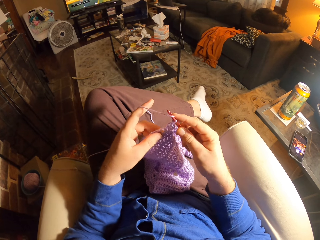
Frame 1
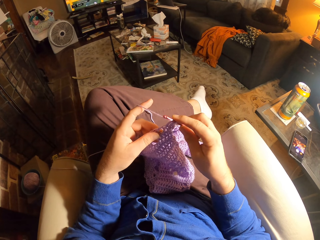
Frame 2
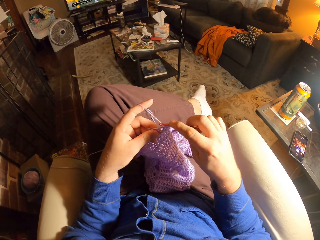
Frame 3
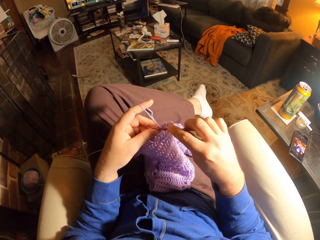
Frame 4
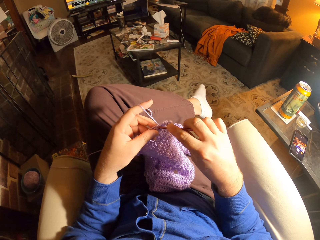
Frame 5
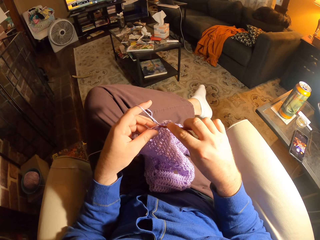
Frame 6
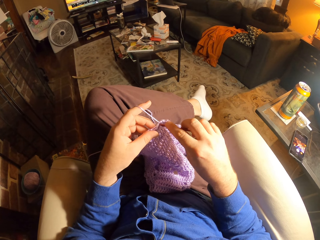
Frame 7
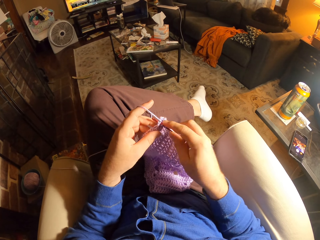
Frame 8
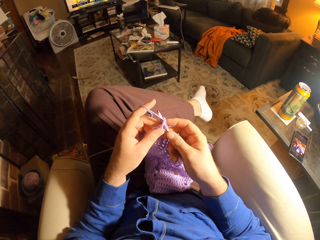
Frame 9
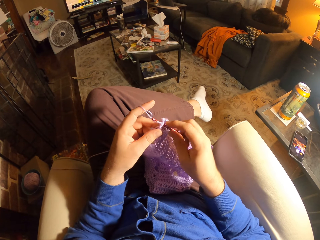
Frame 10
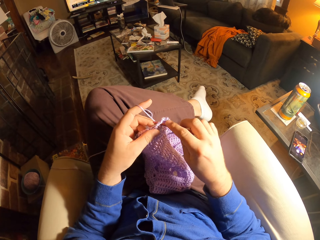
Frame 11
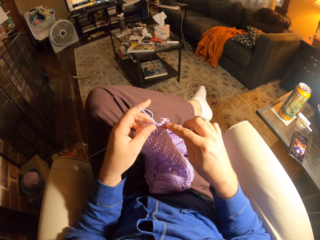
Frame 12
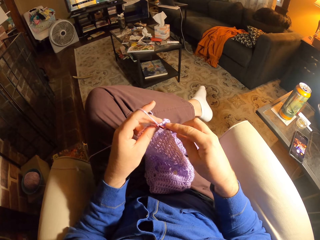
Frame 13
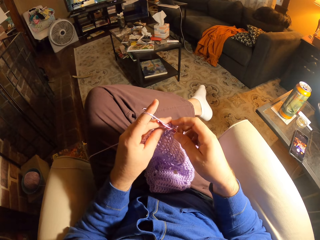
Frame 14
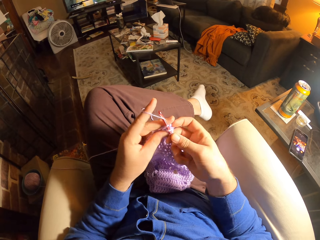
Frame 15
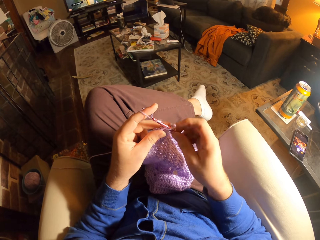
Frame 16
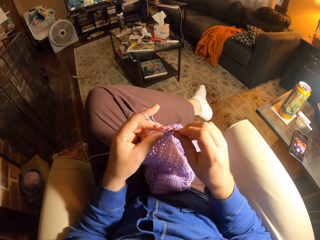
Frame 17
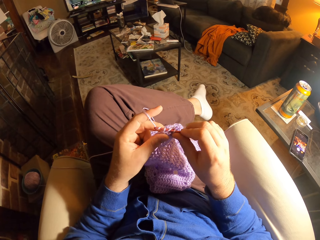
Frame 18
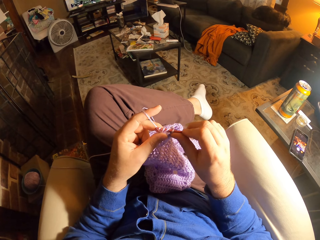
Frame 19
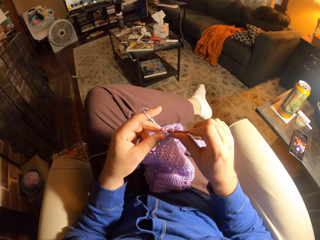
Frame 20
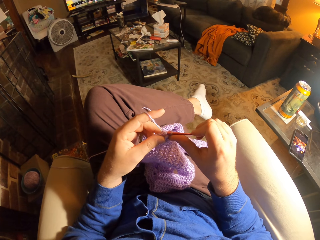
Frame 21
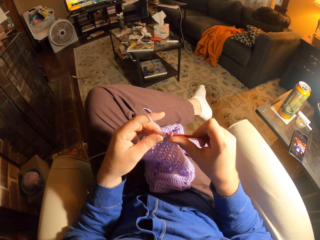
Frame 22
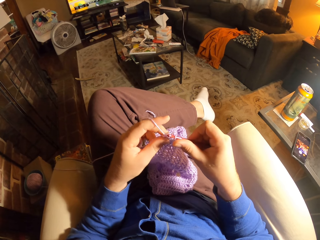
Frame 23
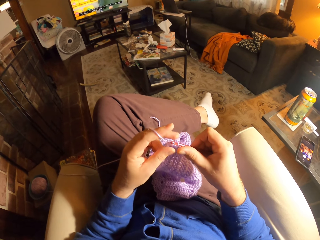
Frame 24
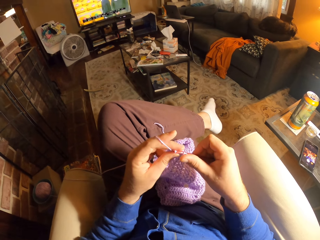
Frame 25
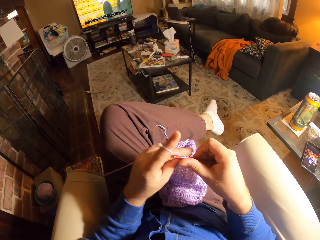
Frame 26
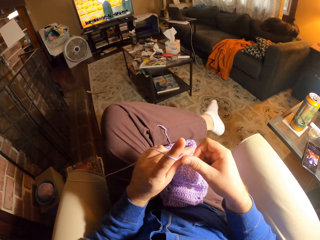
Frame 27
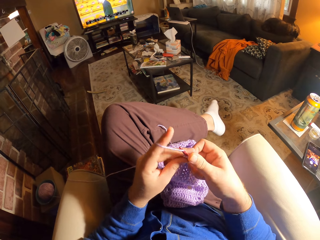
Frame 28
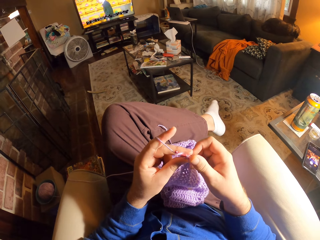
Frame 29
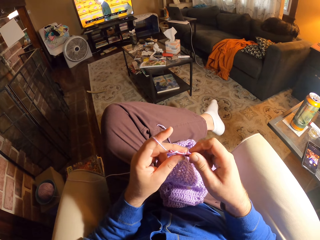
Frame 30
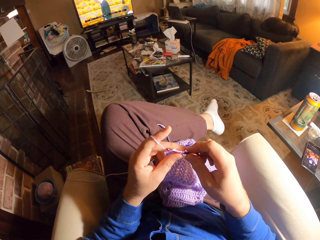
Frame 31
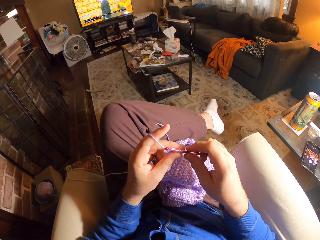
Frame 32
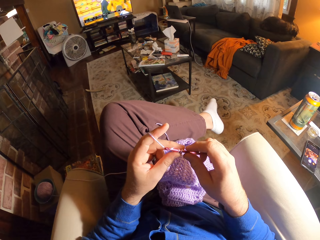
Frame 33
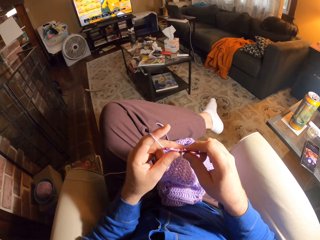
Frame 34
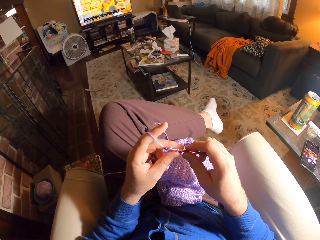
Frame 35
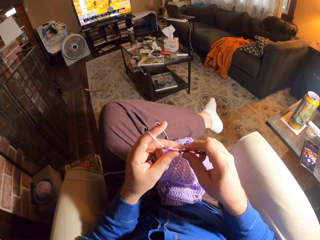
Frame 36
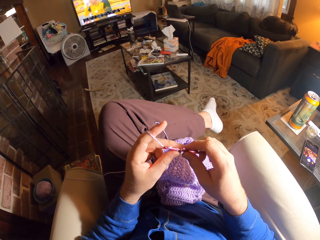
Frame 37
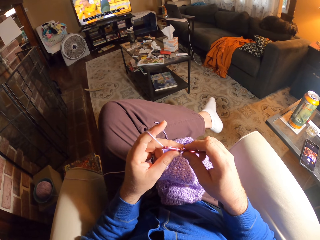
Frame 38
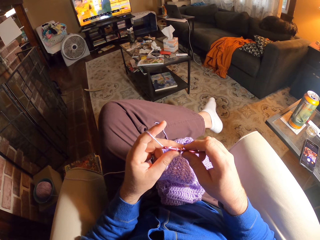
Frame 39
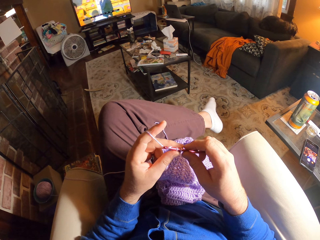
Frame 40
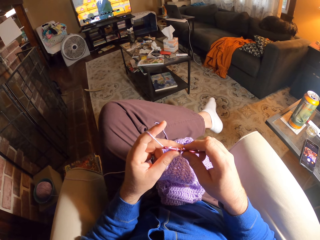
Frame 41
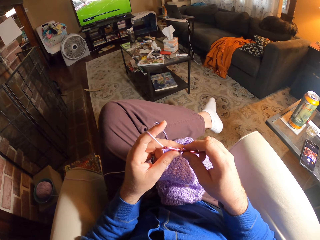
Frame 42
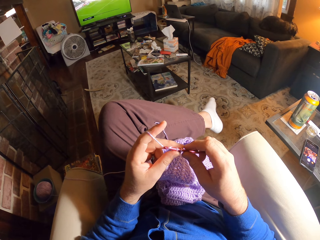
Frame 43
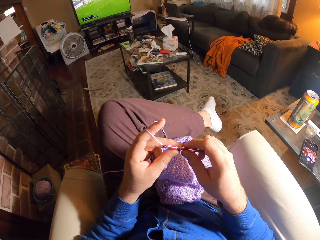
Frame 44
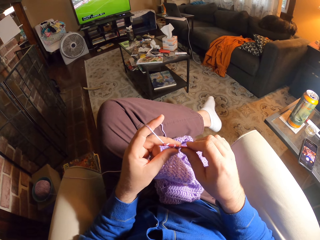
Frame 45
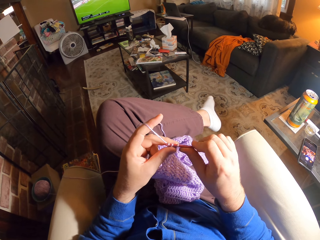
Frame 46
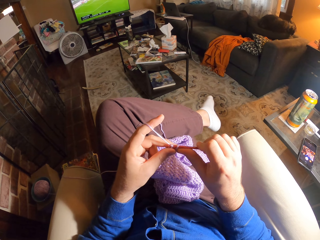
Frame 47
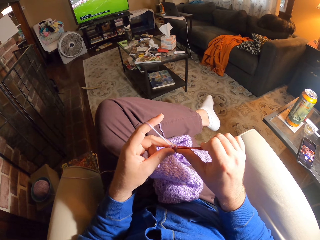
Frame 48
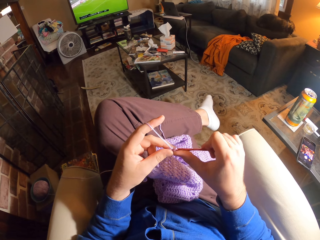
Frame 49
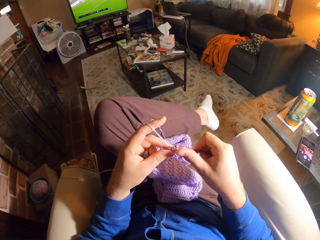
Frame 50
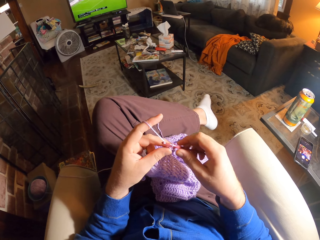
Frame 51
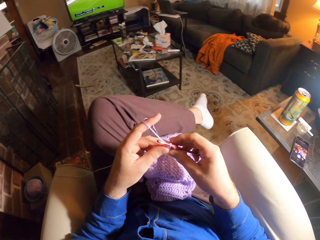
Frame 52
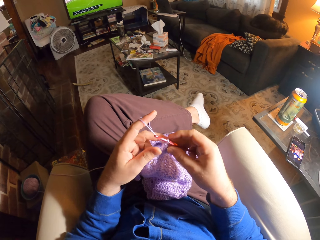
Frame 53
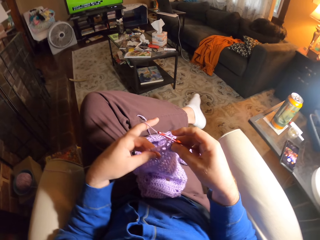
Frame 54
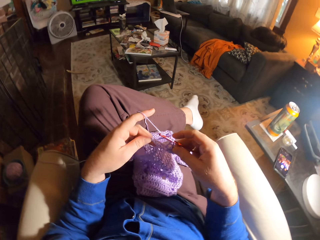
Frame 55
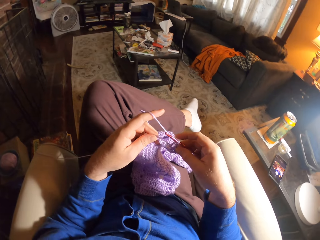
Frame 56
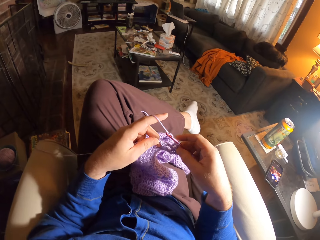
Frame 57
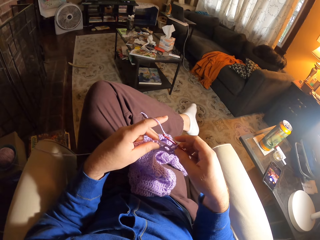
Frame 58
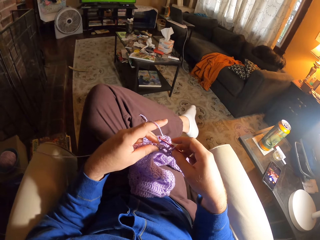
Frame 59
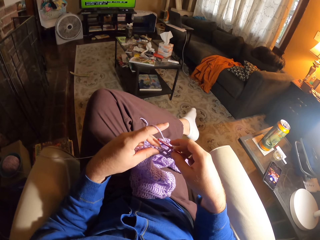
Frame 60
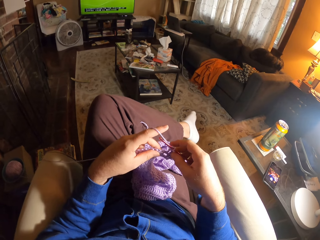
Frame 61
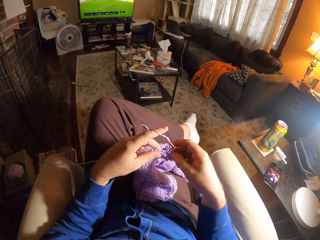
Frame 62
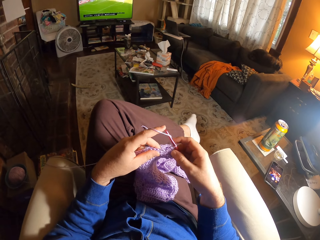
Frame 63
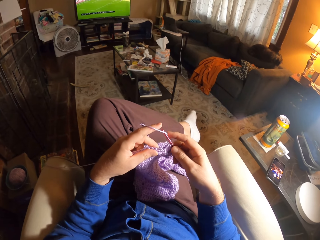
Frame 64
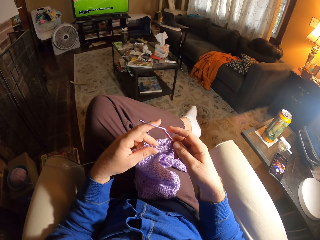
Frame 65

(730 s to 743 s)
The camera wearer stares at the crocheted wool. They crochet the wool with the crochet needle. They inspect the crocheted wool.

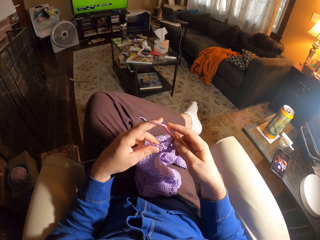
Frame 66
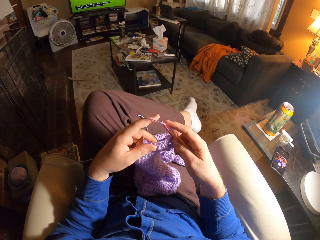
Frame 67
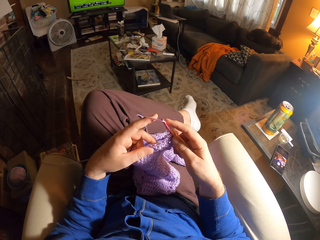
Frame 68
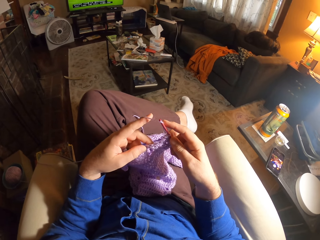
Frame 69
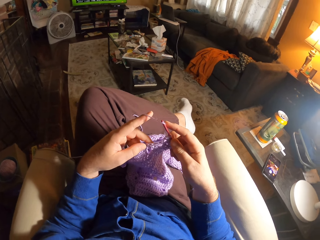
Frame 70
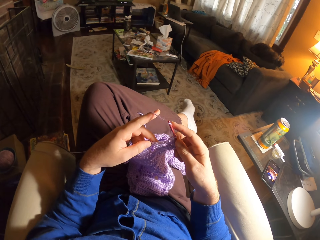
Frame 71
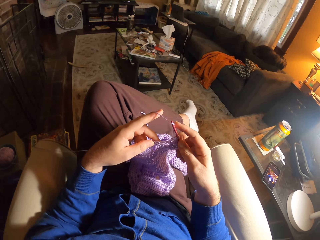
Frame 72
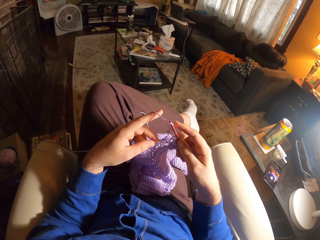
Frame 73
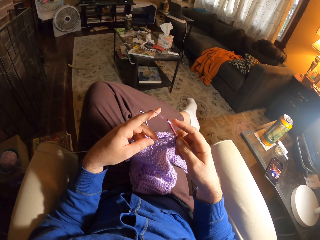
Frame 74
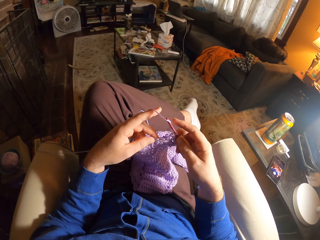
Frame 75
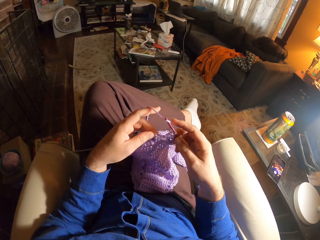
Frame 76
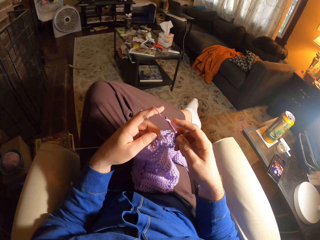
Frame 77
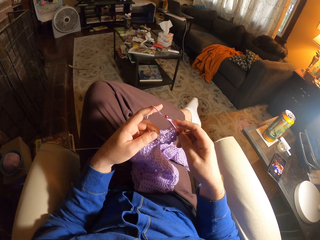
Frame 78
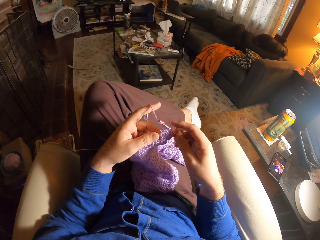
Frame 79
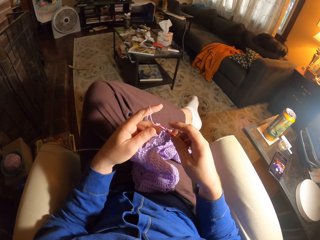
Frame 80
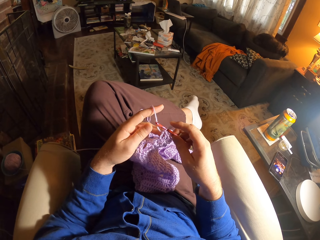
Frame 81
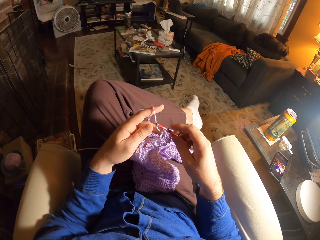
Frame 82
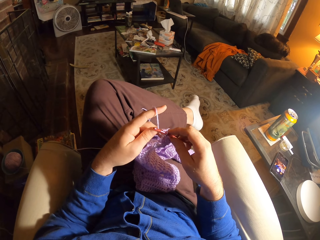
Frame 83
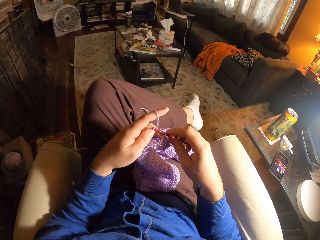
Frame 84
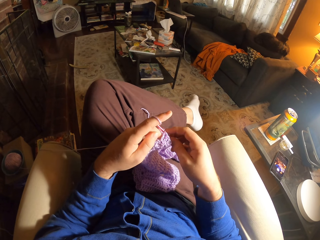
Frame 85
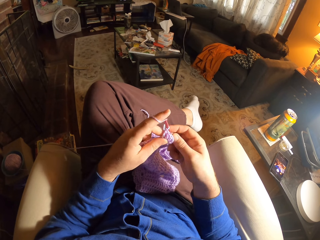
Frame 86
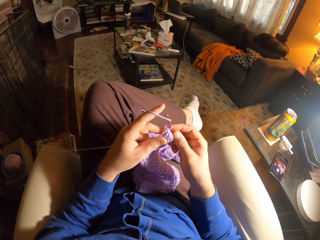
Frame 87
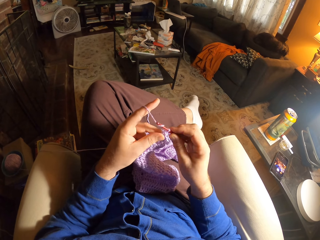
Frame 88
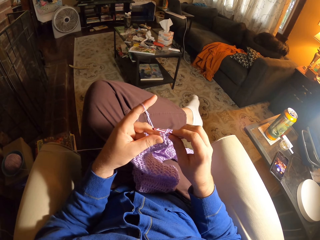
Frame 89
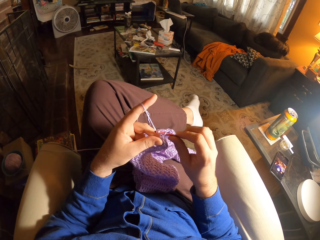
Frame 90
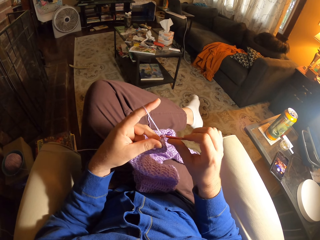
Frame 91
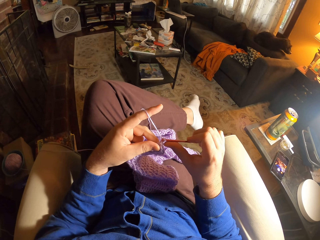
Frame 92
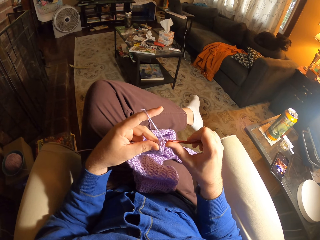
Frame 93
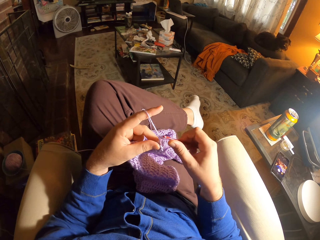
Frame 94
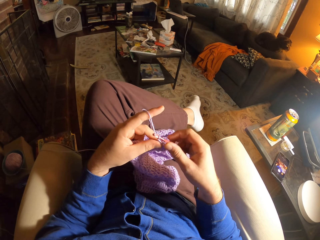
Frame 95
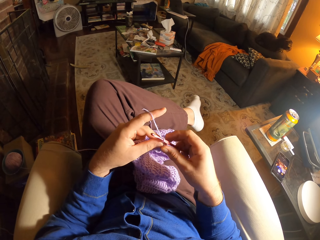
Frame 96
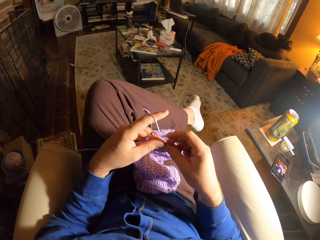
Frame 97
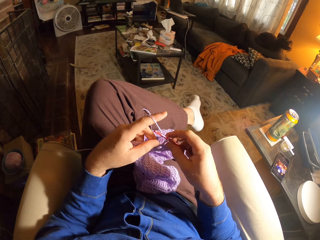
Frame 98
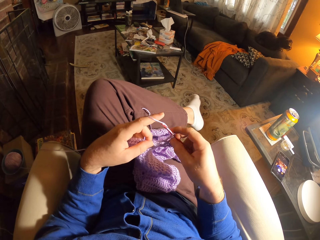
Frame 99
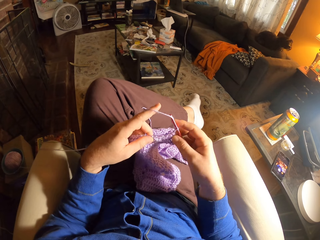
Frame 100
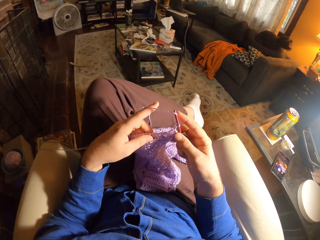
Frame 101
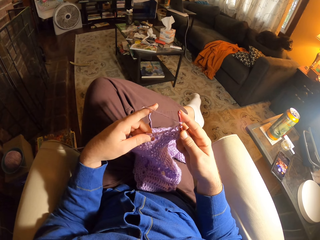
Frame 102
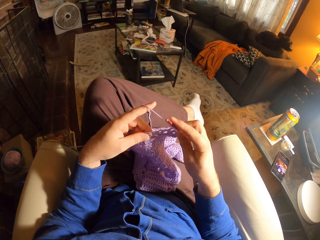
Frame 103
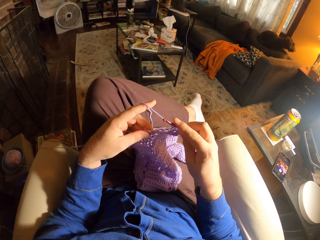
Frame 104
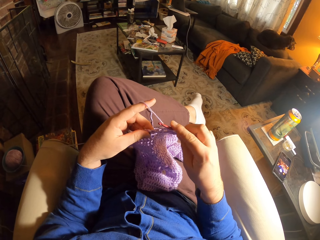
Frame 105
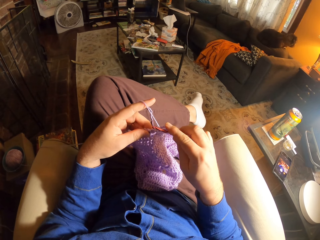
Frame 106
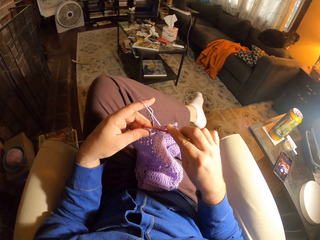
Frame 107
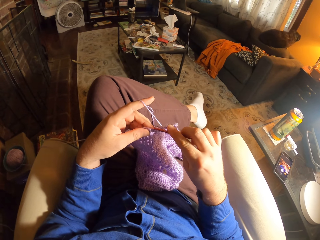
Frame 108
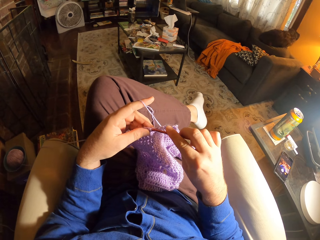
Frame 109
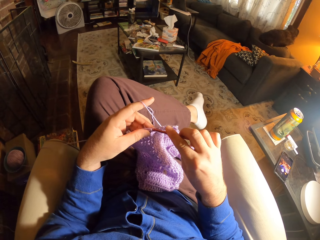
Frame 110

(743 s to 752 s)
The camera wearer crochets the wool with the crochet needle.
